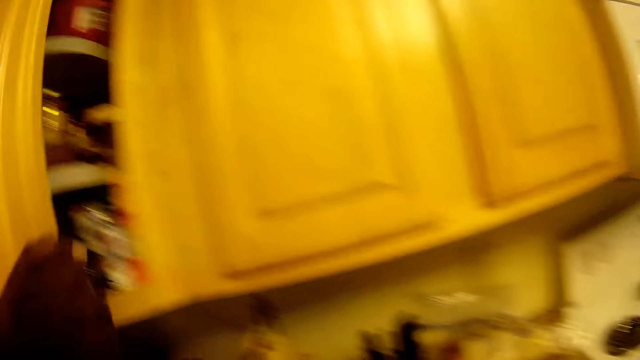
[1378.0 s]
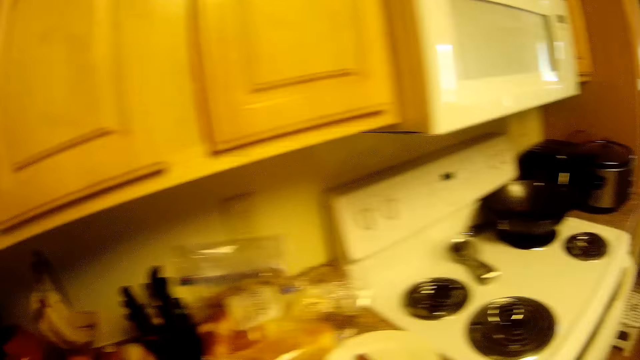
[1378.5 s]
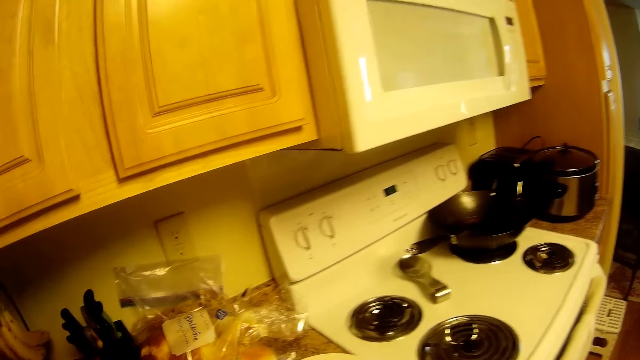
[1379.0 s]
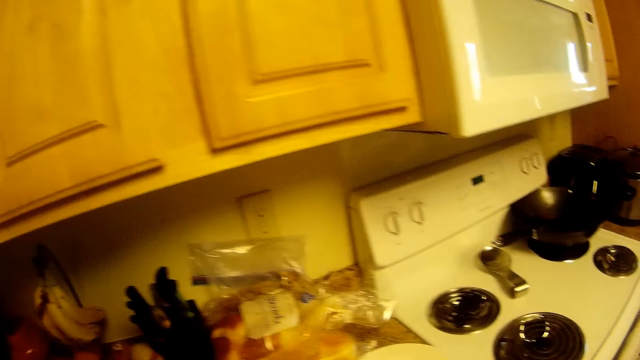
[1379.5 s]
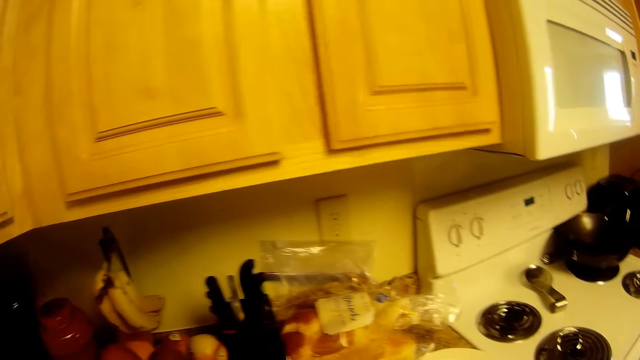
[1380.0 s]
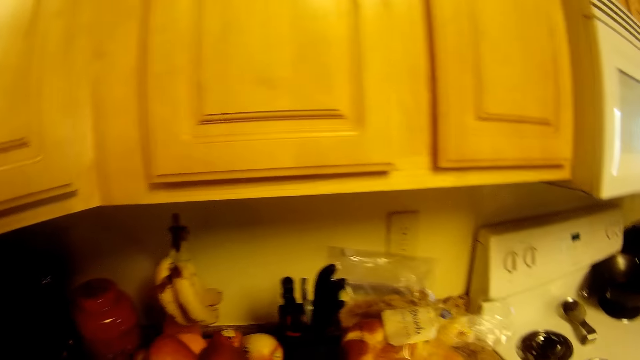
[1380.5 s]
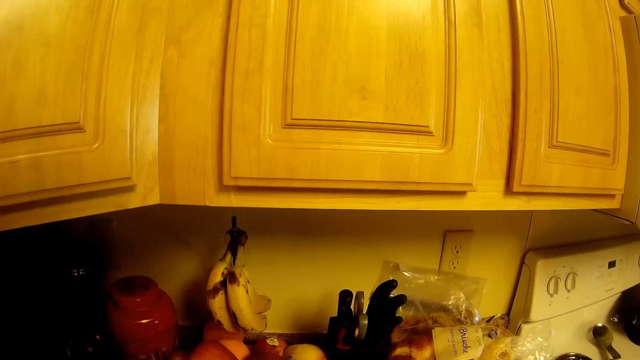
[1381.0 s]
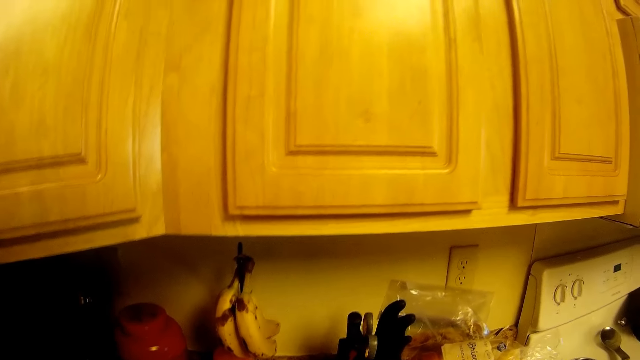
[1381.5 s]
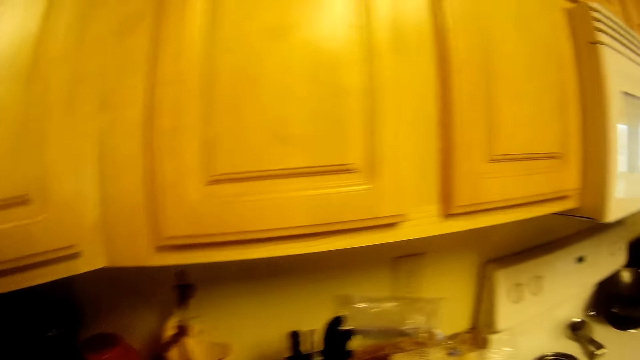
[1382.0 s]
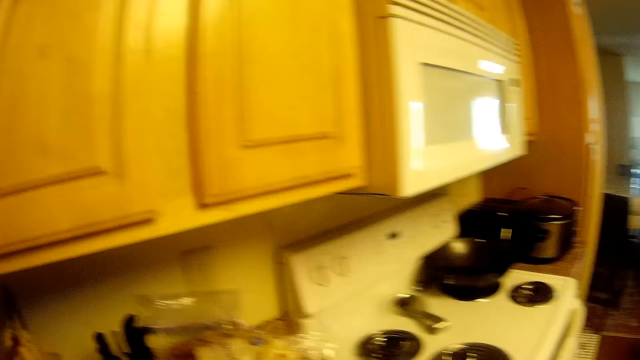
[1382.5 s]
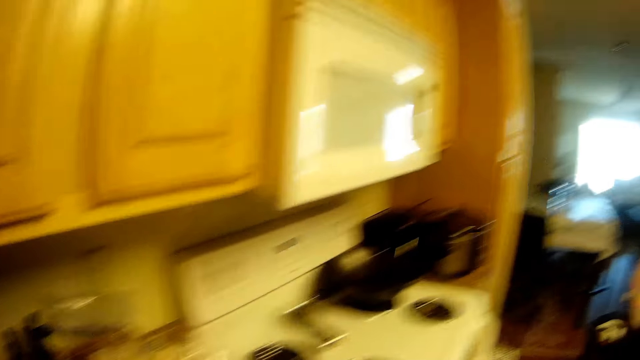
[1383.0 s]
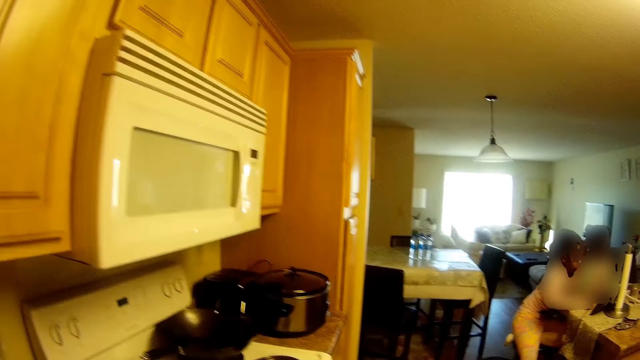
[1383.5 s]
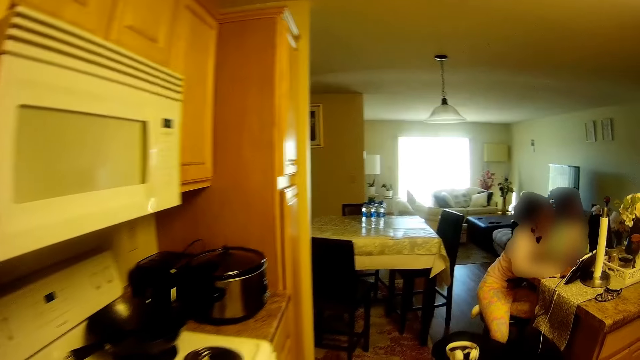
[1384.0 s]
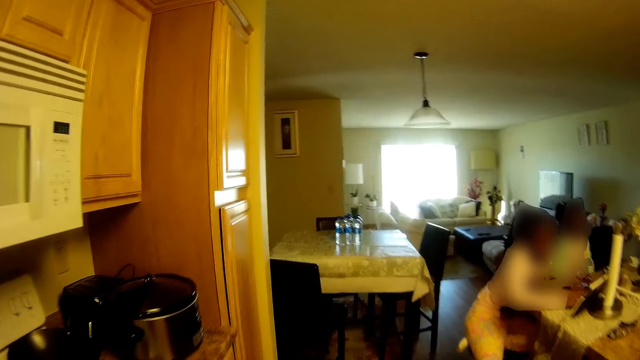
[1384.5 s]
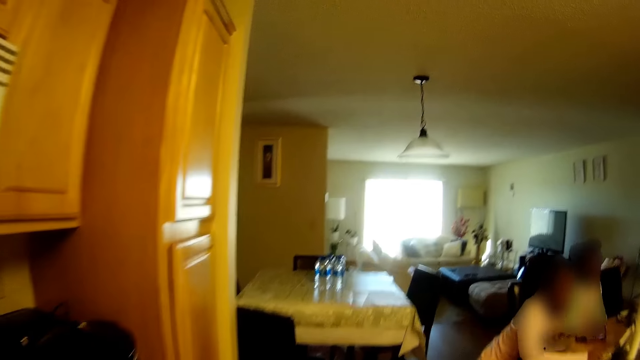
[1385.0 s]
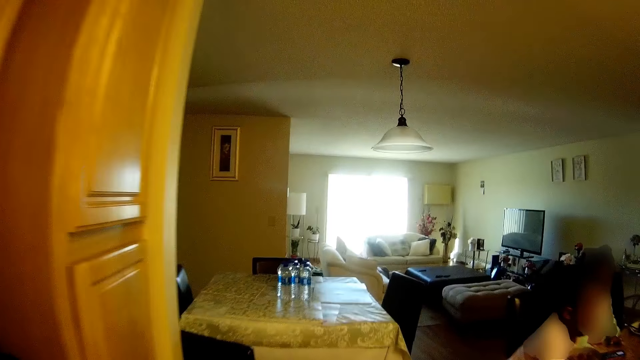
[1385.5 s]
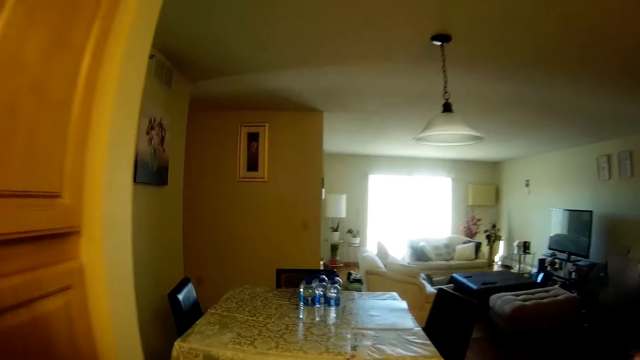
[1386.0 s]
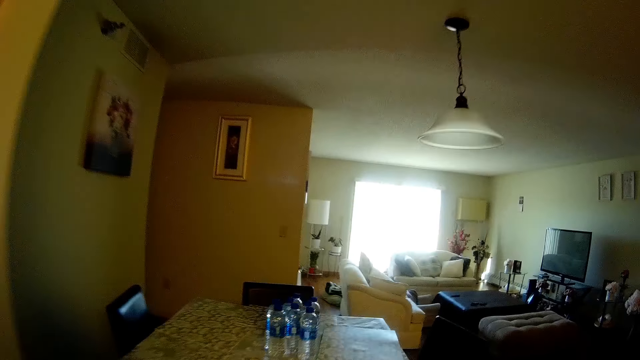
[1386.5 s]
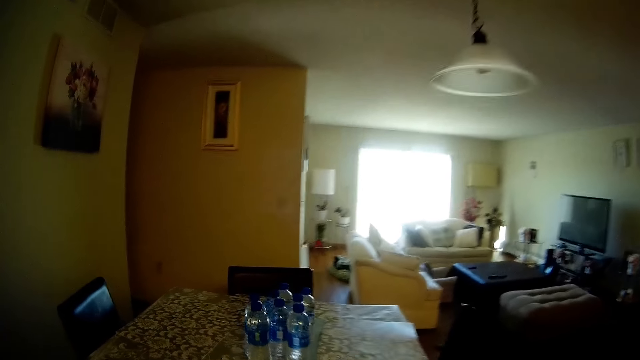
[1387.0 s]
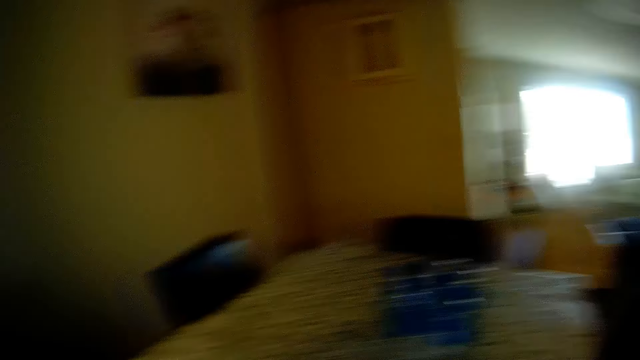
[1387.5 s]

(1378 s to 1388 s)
The camera wearer shuts the cupboard with her left hand. She walks to the table.

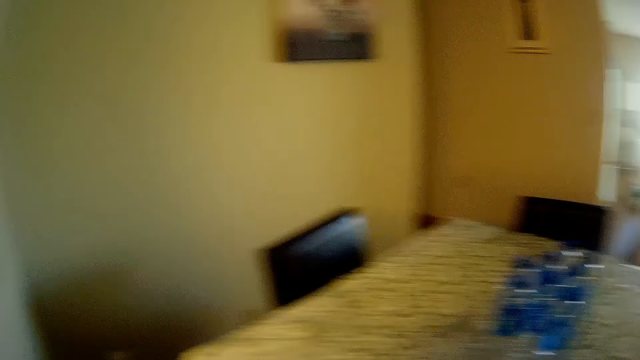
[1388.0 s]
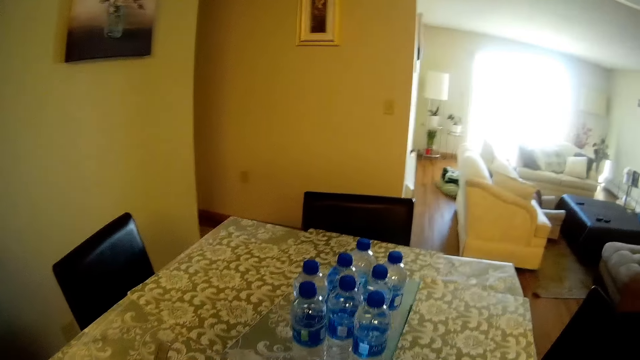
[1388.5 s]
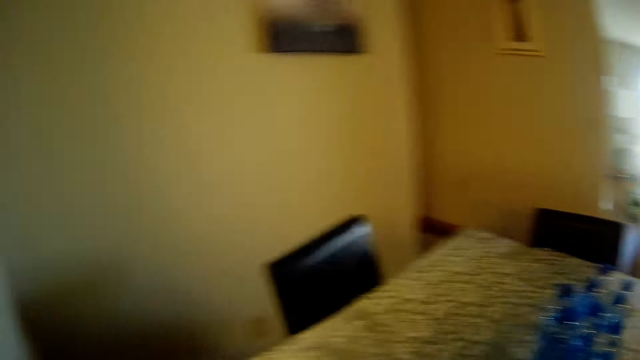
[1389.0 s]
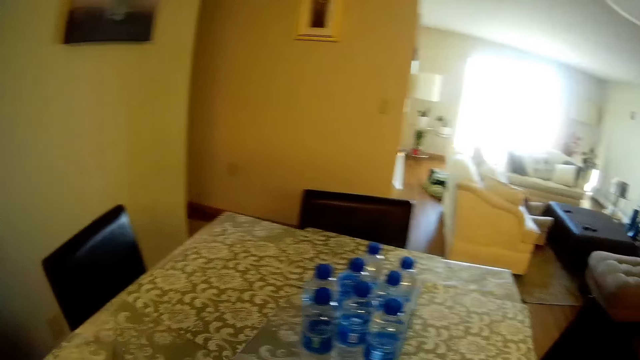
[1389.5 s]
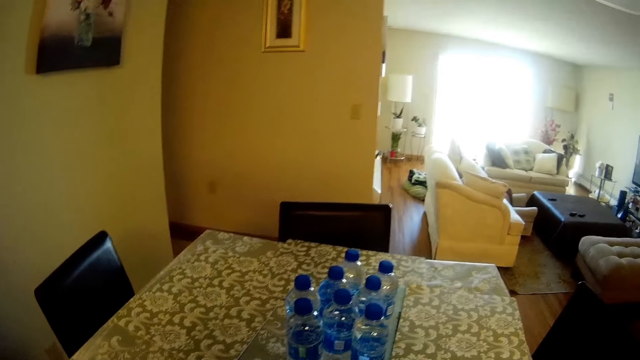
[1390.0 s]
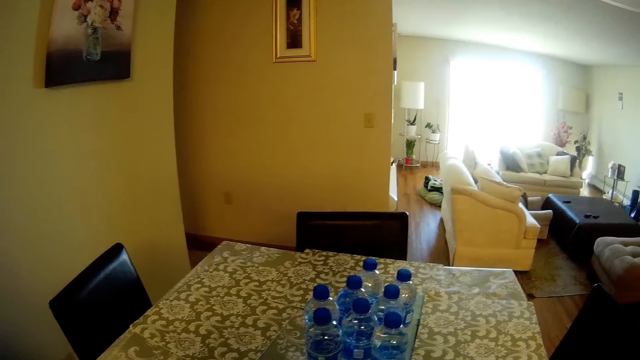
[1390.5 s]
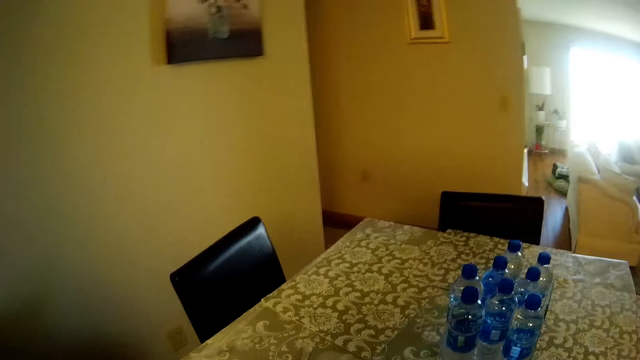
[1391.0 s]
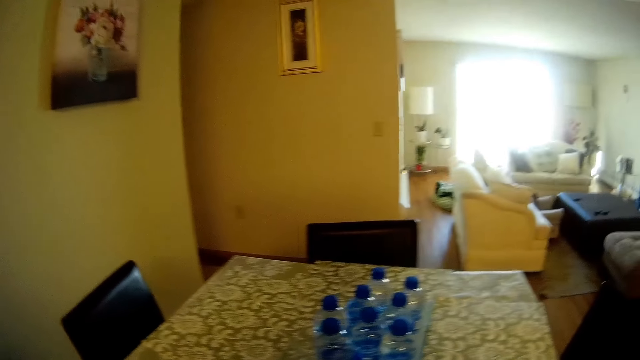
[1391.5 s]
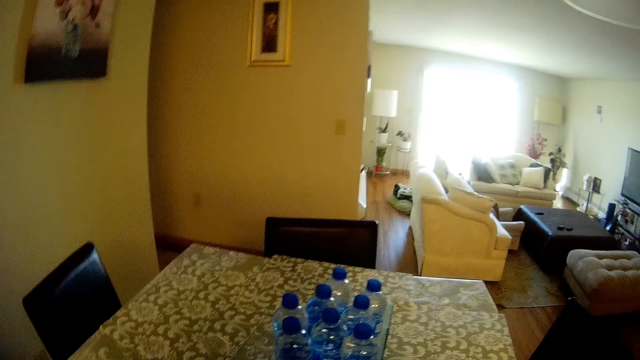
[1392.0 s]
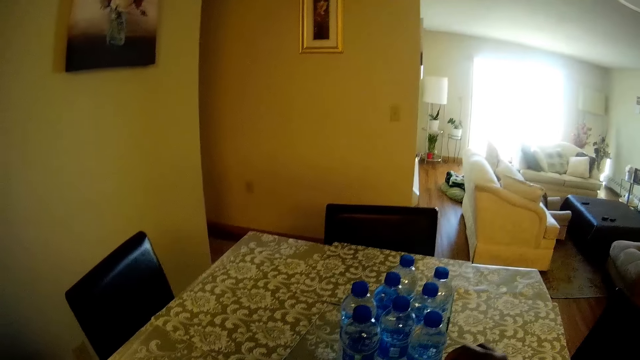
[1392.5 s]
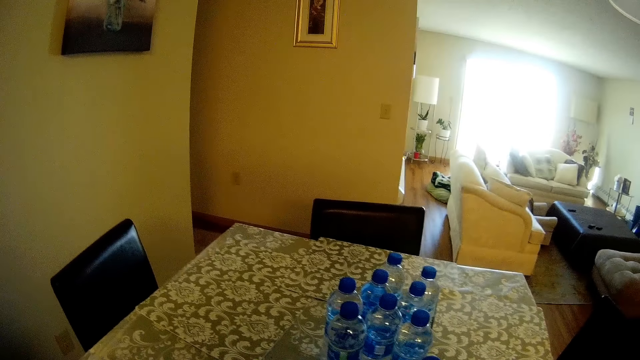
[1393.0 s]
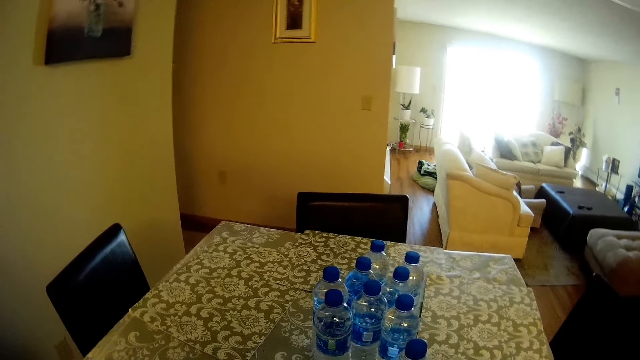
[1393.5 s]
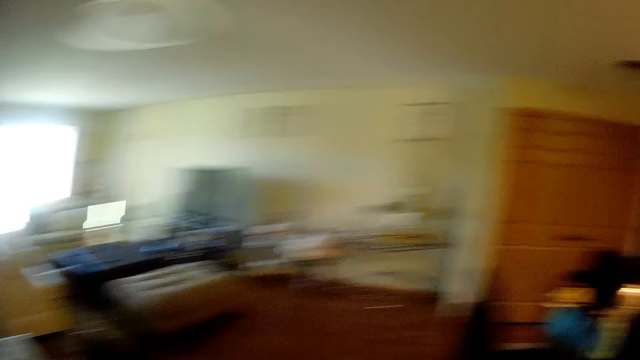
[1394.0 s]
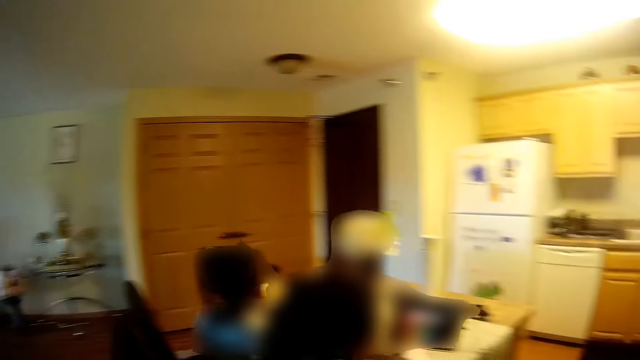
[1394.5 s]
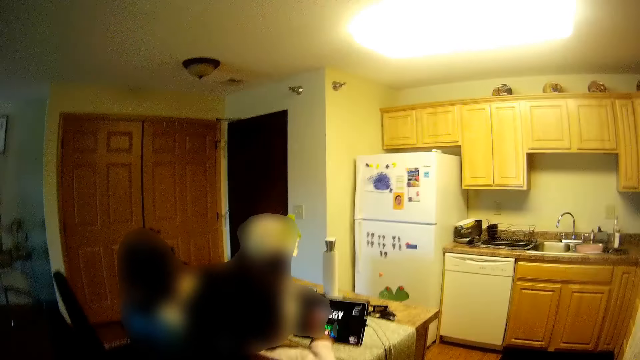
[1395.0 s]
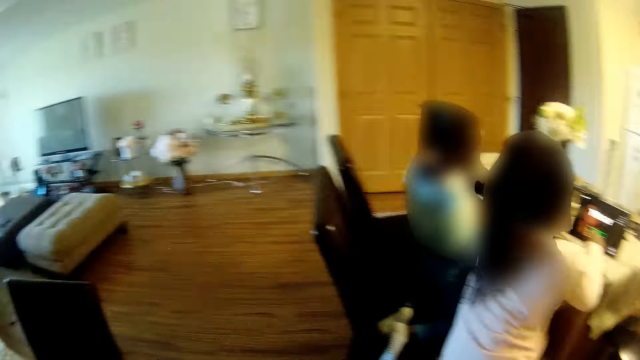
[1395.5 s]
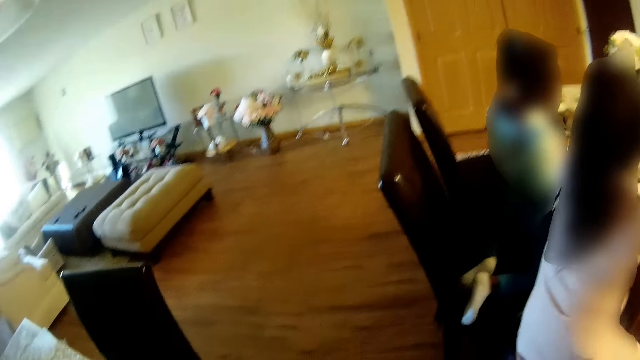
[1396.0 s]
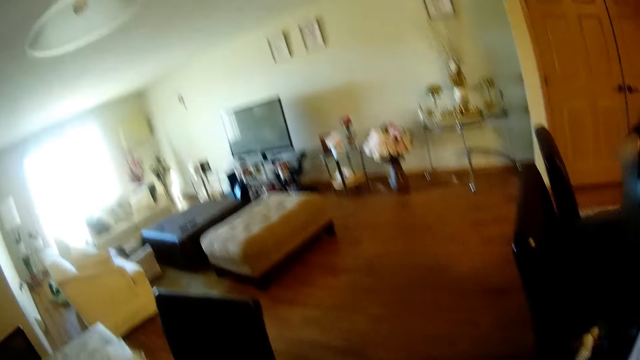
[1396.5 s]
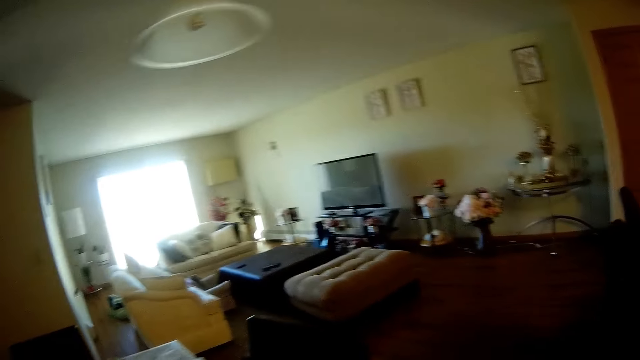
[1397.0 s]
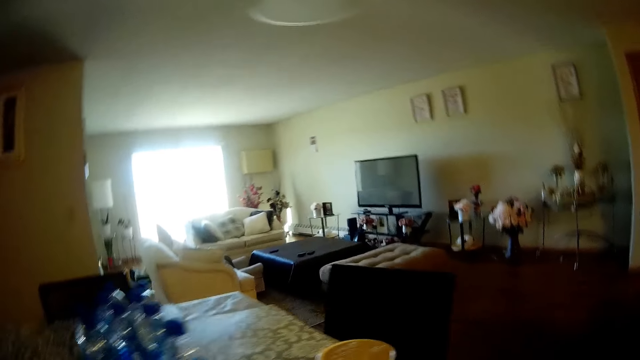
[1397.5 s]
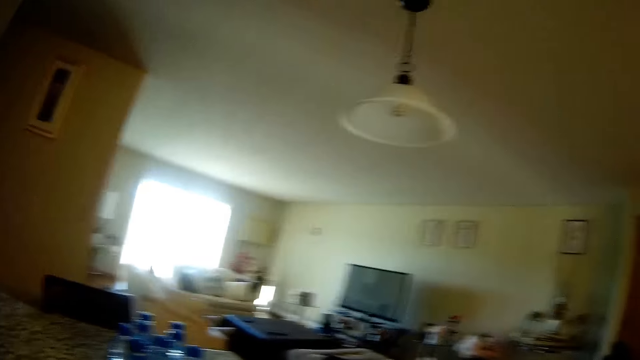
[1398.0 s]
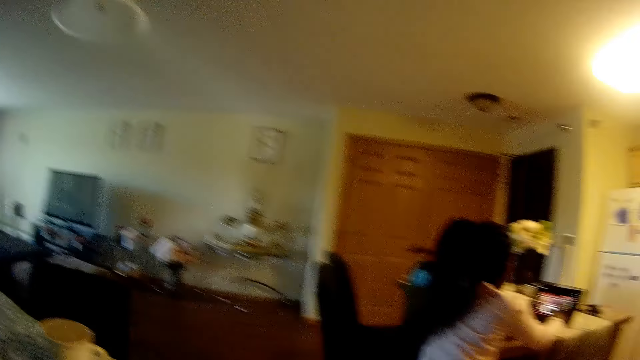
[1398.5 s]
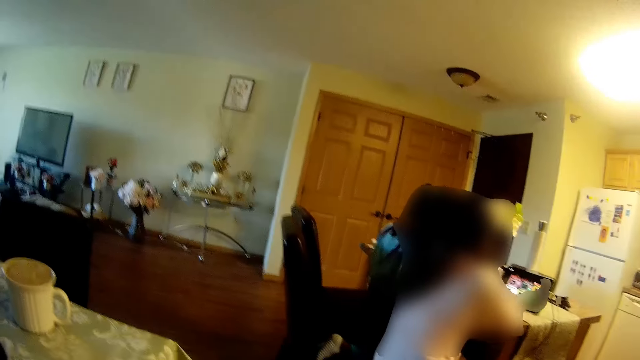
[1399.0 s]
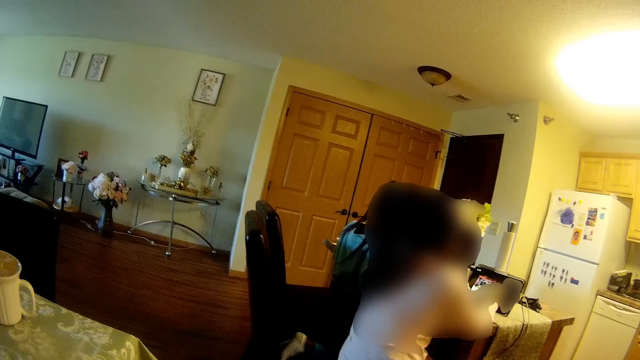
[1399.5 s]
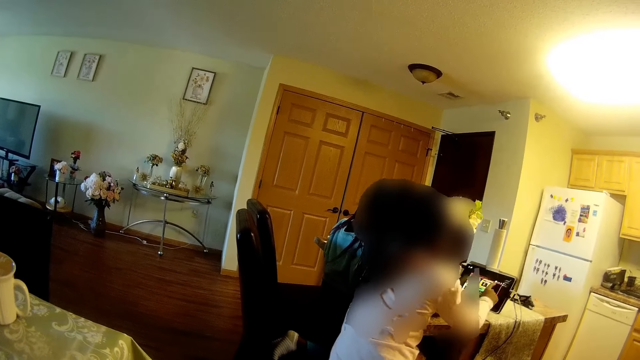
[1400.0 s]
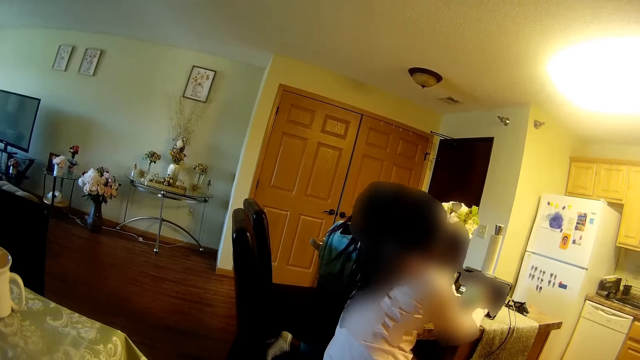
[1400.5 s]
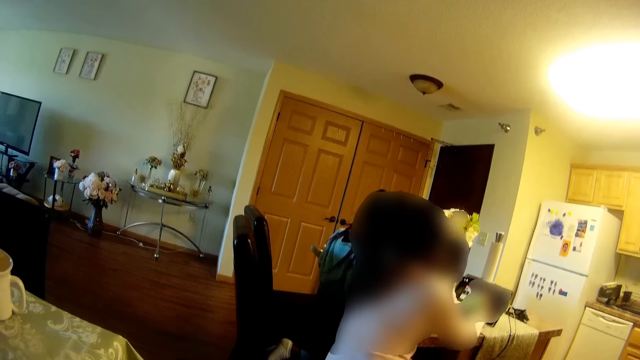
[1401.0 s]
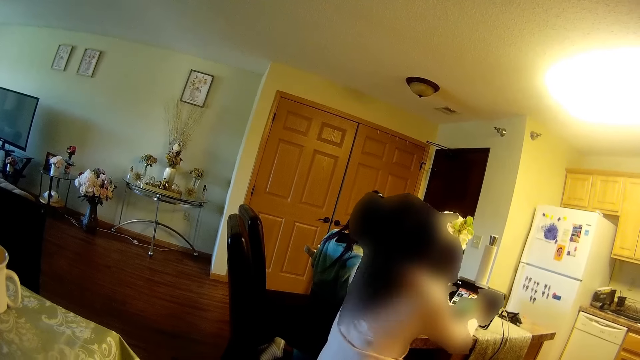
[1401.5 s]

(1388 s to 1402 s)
The camera wearer looks around. They place the bottle on the table. They look around. A girl and another girl operate a tab.
